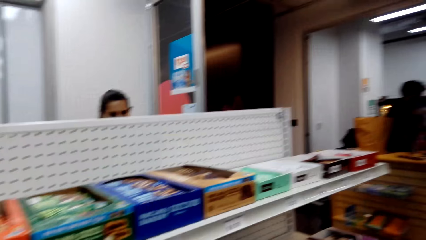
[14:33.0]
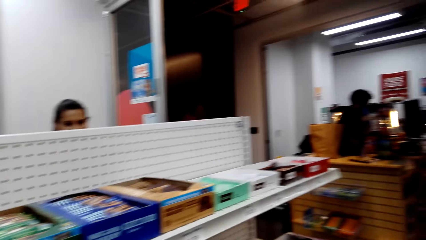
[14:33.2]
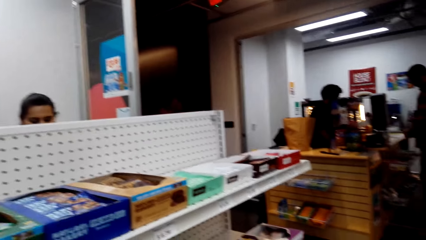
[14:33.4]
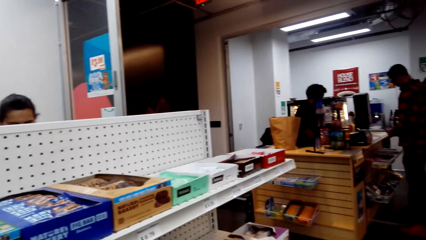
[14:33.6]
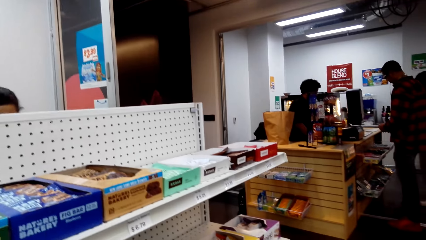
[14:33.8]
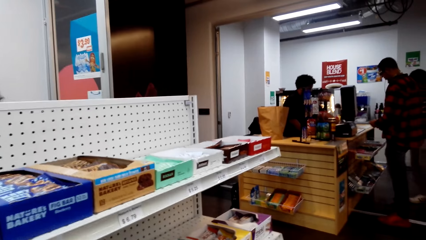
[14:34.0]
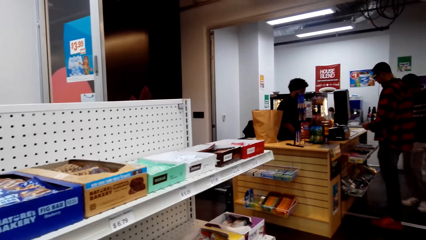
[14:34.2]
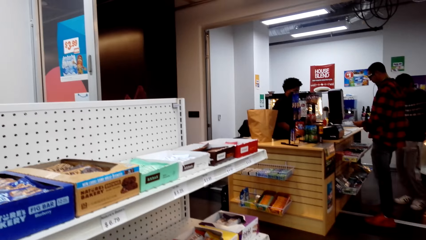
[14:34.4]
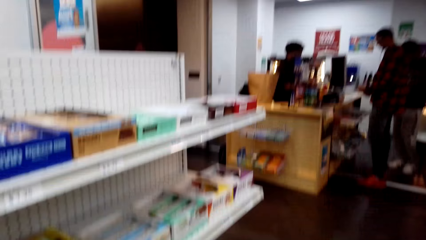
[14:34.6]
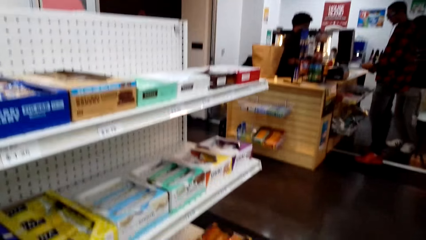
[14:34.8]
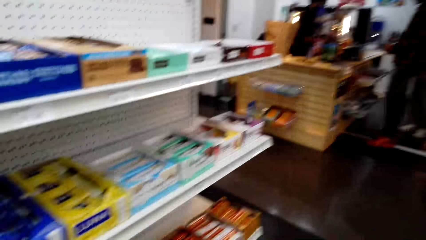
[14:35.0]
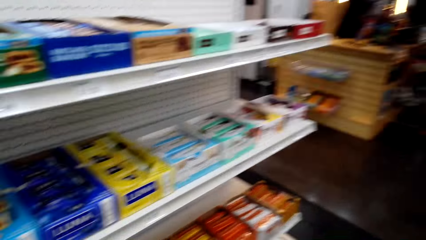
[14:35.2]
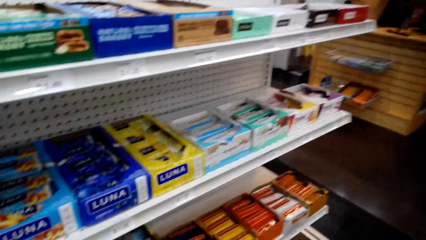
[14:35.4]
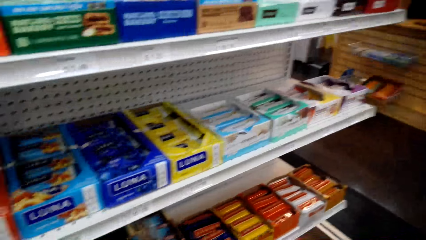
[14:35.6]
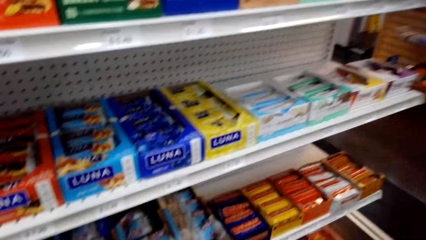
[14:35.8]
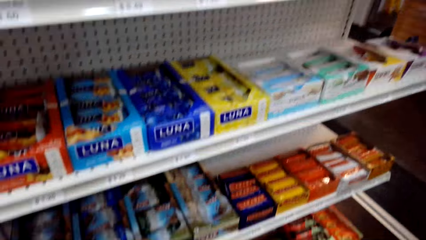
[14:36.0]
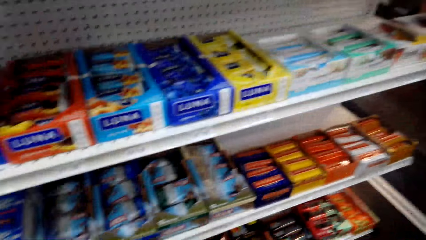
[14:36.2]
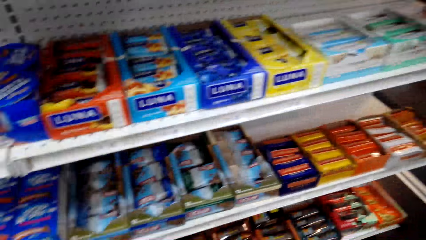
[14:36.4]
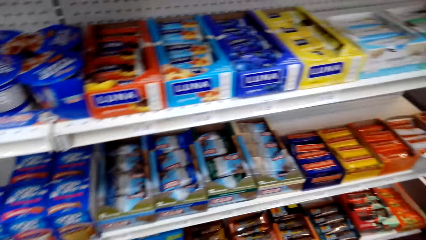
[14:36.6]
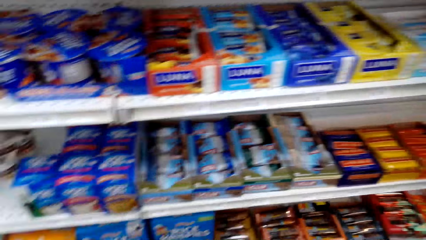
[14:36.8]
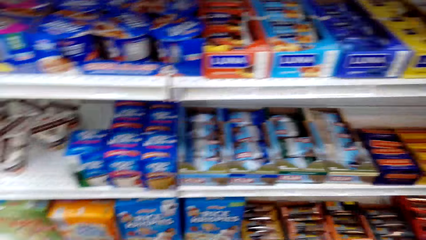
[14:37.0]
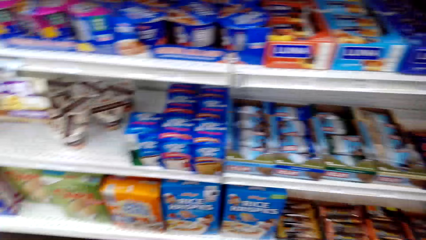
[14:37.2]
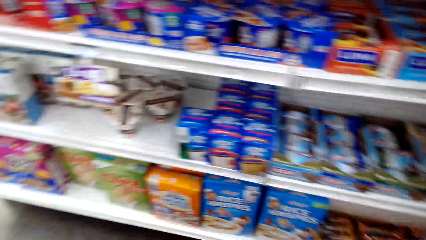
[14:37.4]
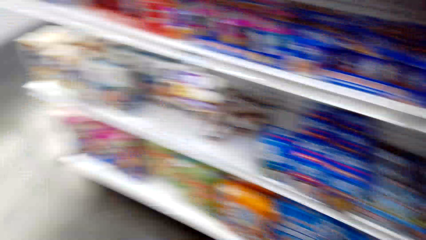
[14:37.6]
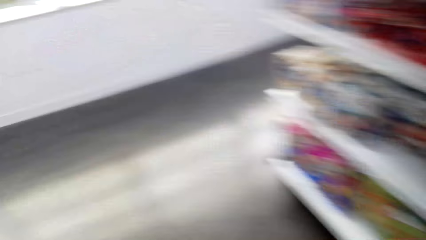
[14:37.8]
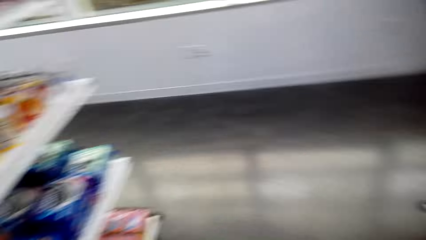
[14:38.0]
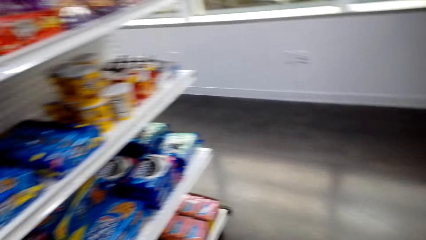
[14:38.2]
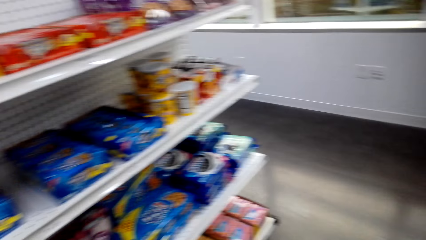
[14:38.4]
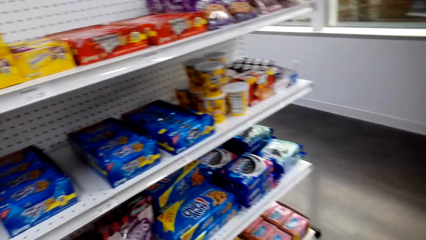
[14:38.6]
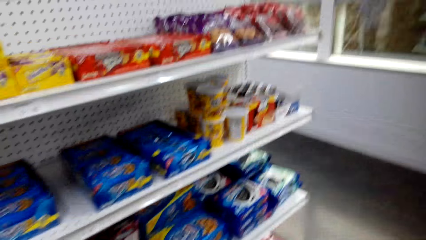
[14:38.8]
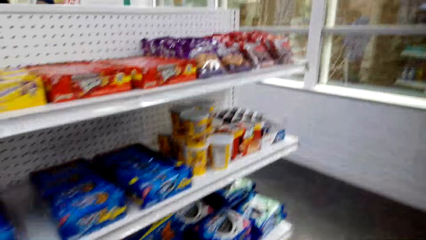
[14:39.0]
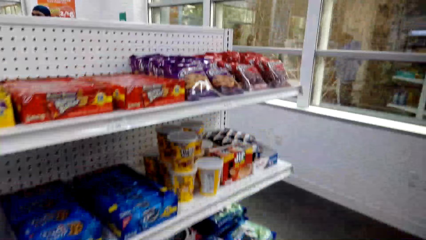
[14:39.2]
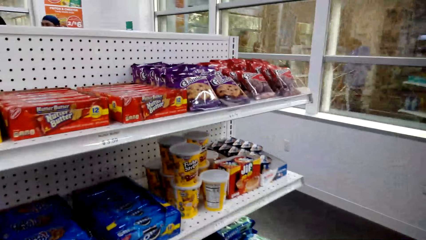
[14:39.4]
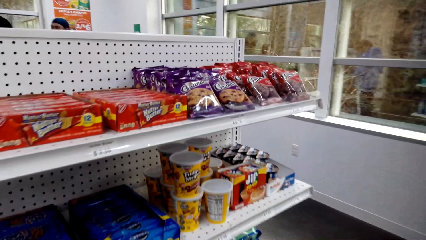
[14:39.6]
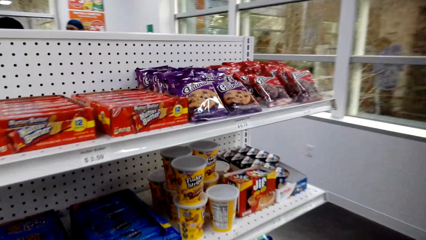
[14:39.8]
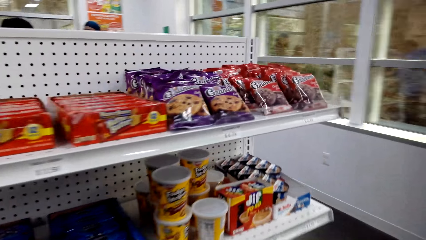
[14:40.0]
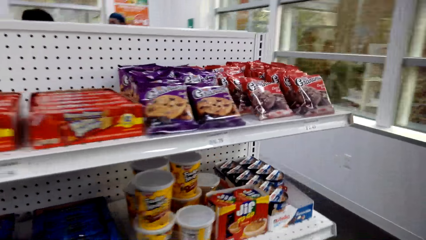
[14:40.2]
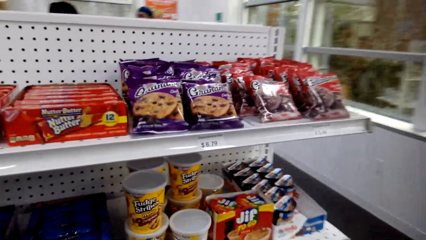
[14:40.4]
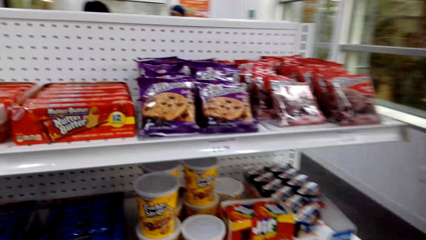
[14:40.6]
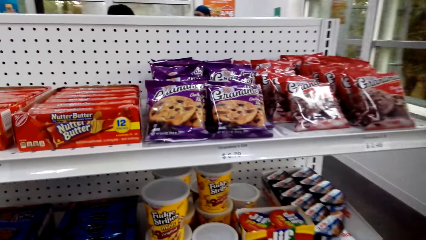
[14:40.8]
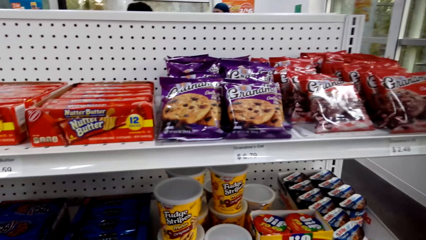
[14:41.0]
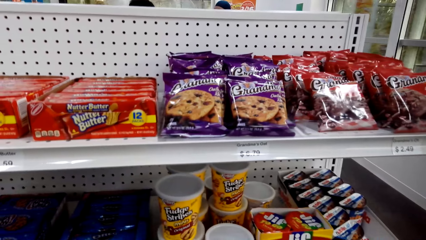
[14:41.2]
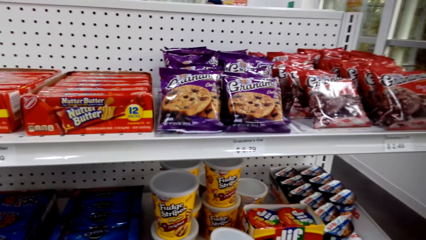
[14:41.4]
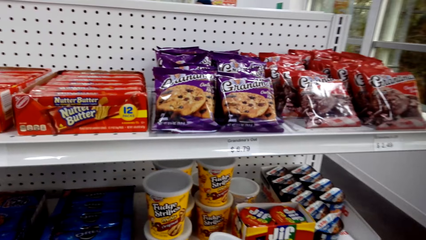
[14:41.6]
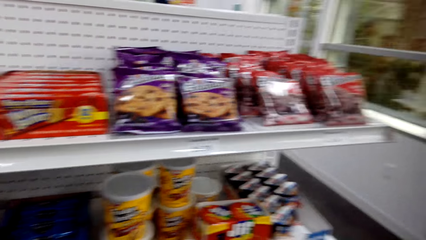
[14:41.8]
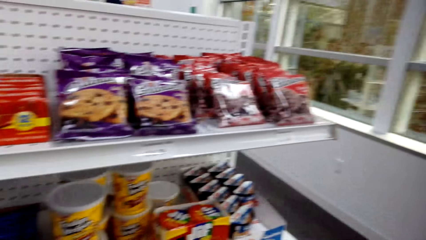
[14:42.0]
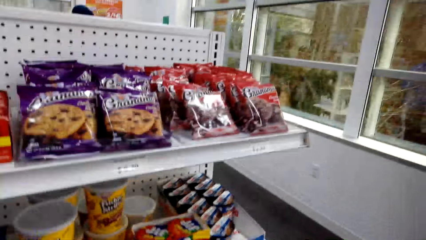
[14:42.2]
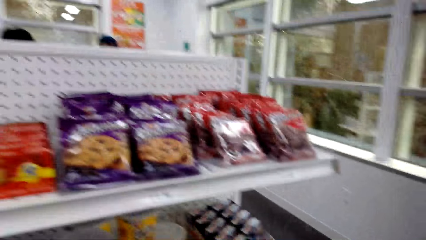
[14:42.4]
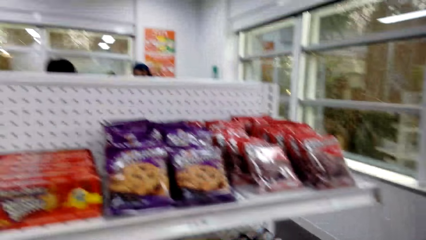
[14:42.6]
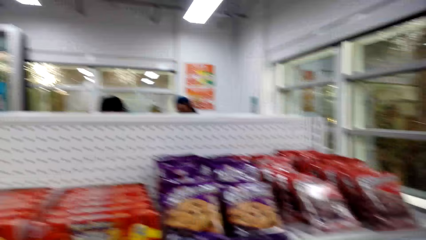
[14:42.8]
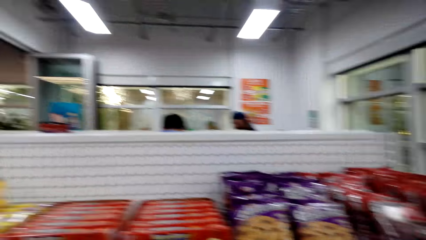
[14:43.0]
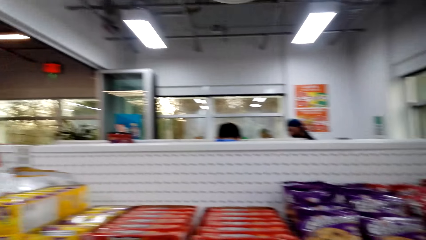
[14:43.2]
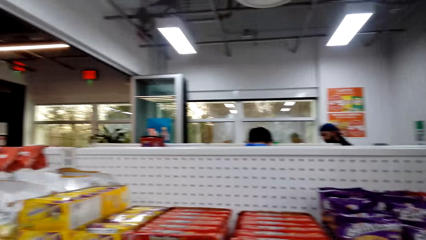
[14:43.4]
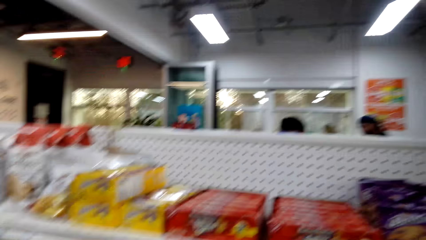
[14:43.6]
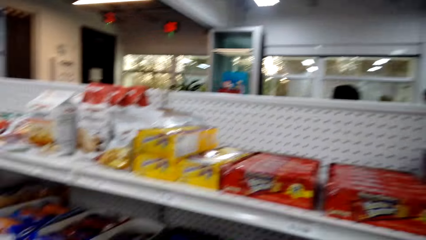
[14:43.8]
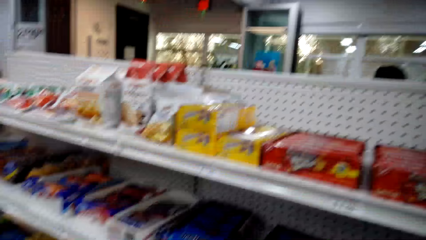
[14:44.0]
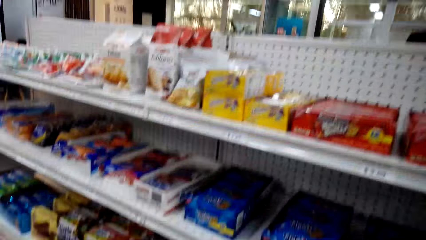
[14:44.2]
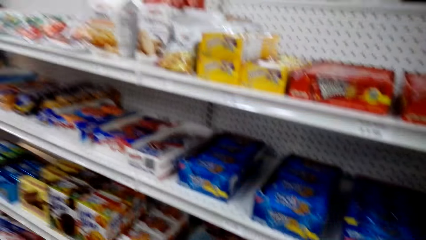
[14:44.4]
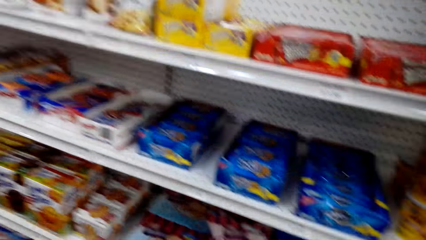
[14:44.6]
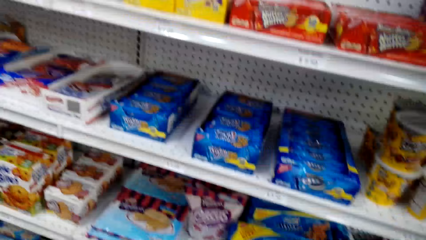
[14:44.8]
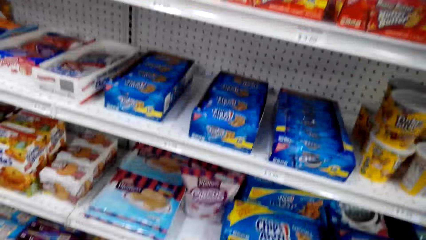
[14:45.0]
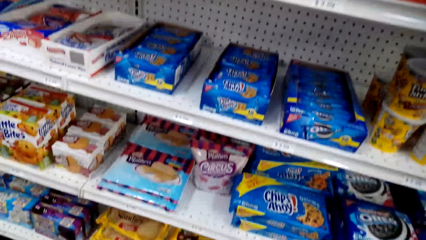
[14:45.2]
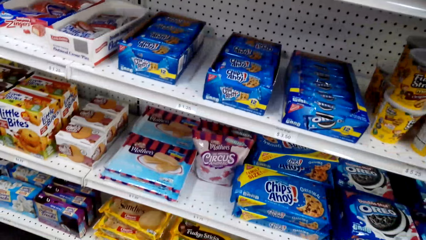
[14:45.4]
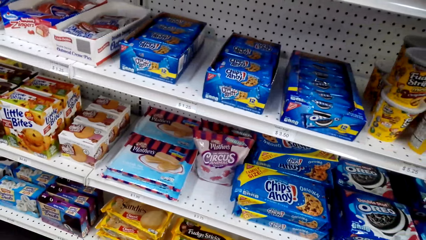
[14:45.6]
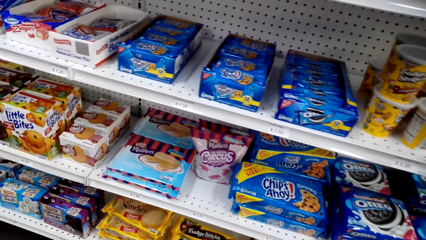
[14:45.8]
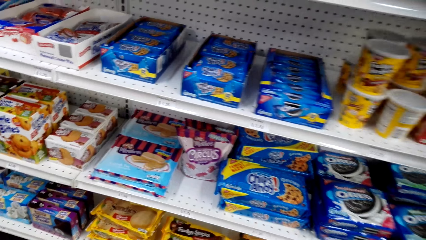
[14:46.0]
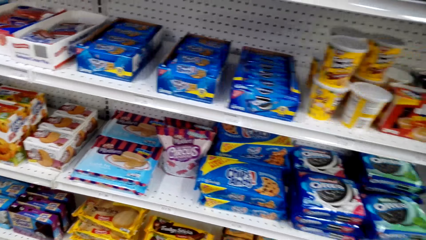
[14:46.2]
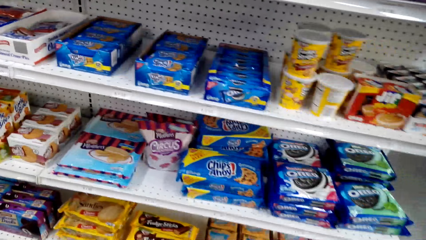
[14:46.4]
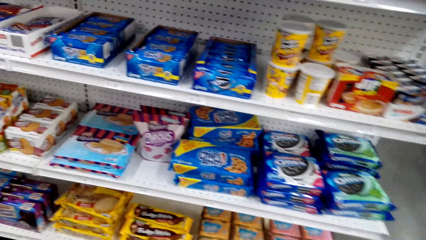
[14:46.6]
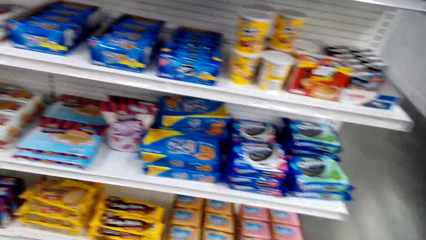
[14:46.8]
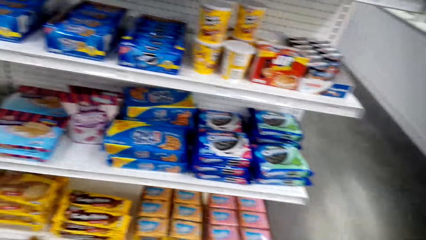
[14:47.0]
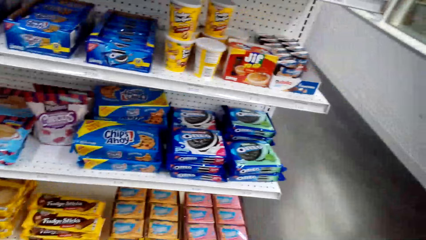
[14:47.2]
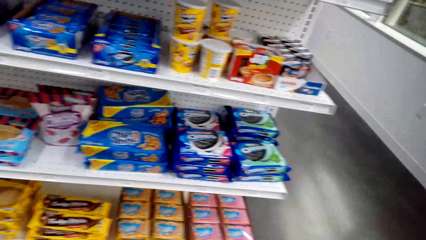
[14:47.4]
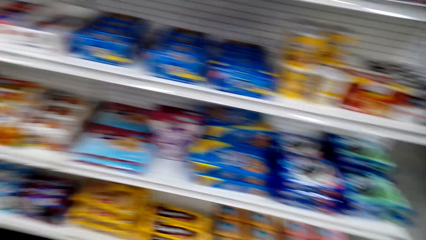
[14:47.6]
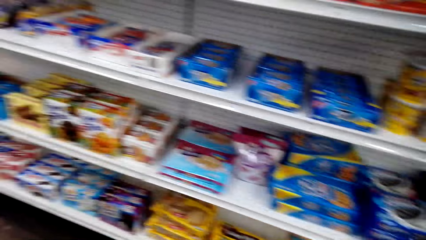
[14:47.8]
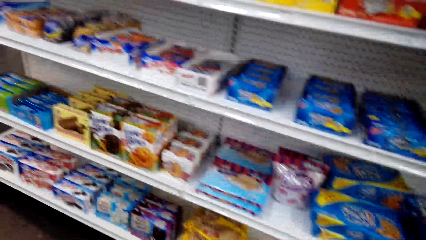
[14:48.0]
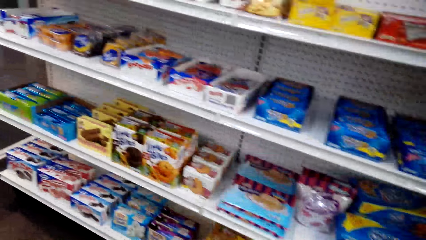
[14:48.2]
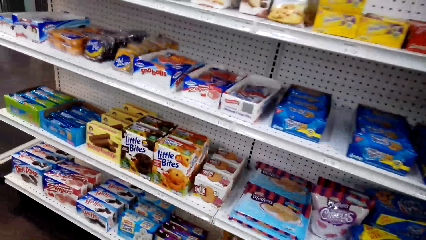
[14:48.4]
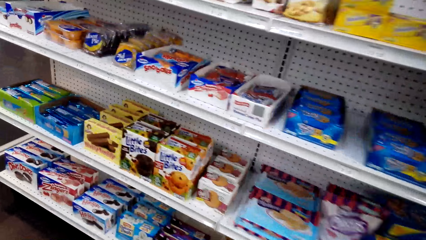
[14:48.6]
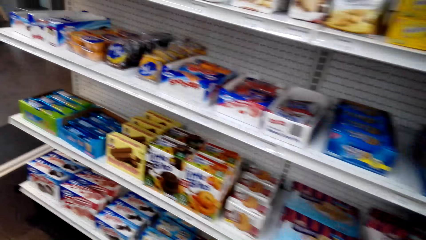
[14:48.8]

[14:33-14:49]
The camera wearer turns around. They pick up a box of cookies on the shelf. They look around the shelves. They move along the shelves.
